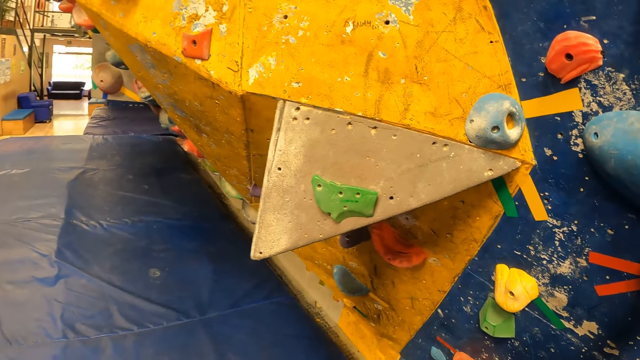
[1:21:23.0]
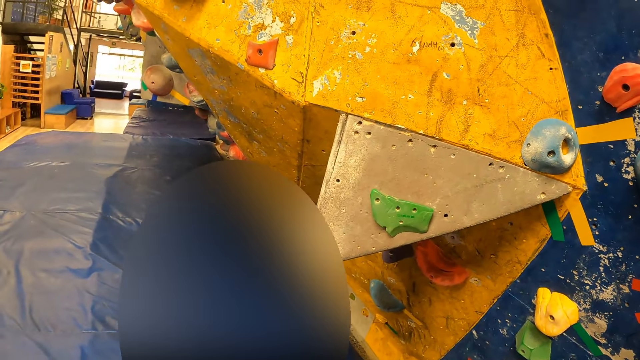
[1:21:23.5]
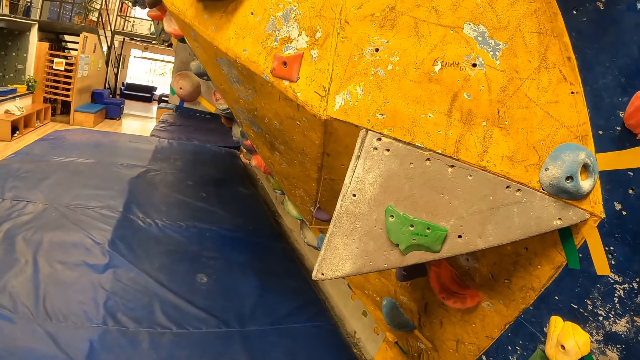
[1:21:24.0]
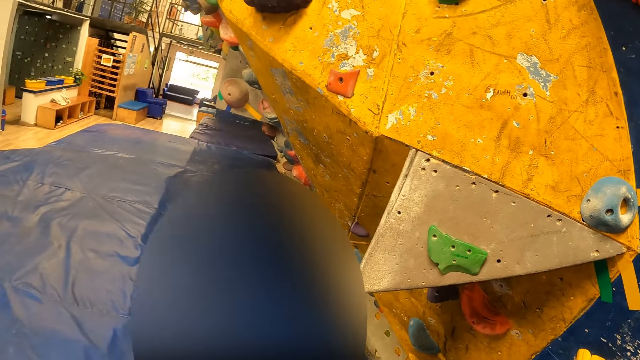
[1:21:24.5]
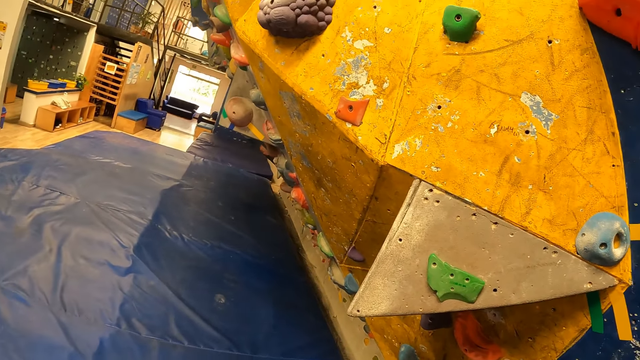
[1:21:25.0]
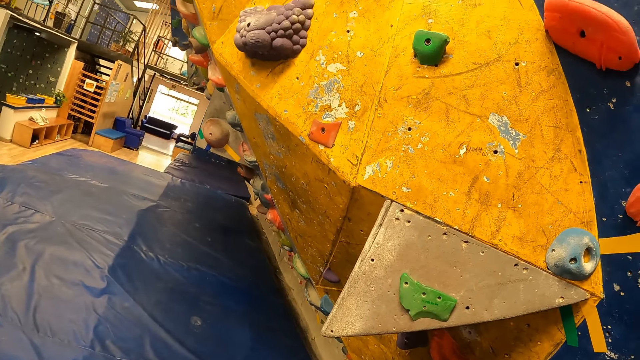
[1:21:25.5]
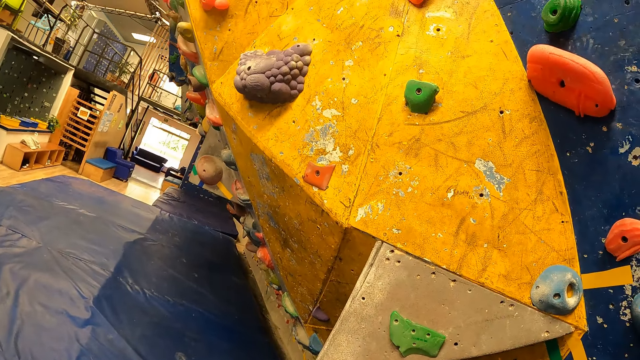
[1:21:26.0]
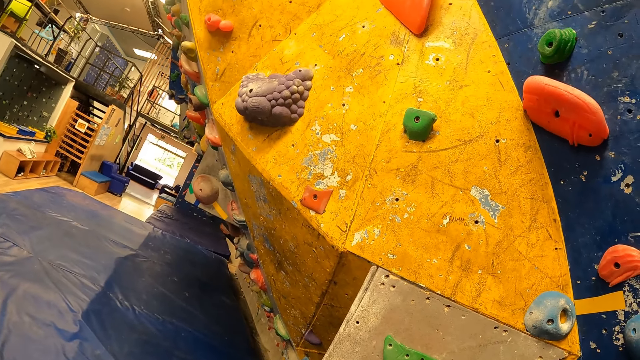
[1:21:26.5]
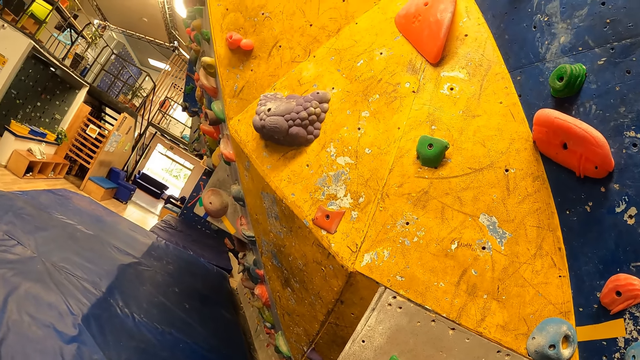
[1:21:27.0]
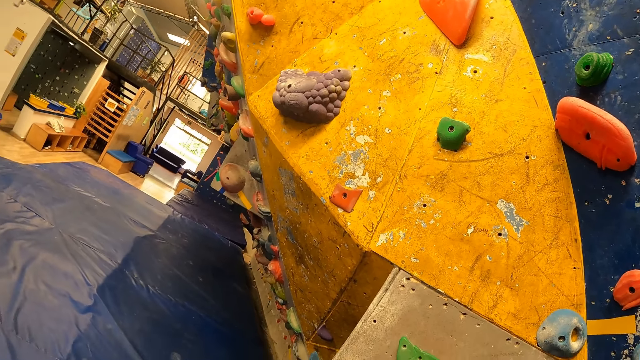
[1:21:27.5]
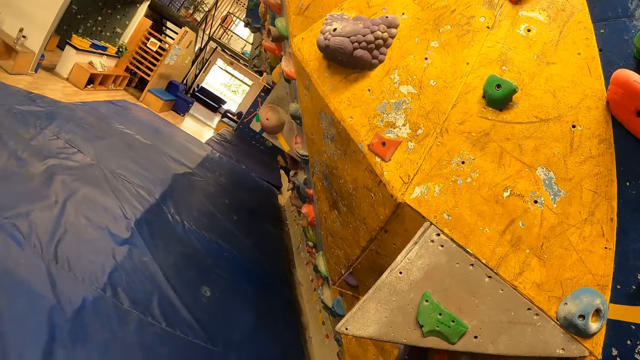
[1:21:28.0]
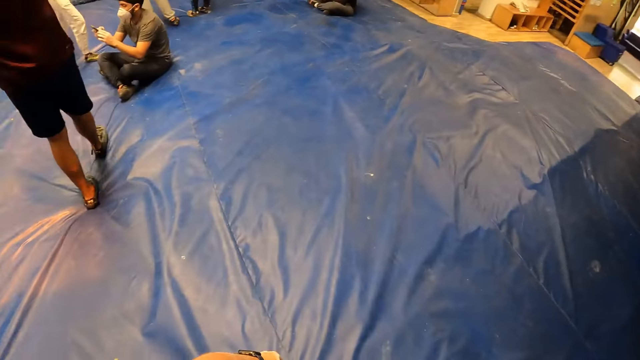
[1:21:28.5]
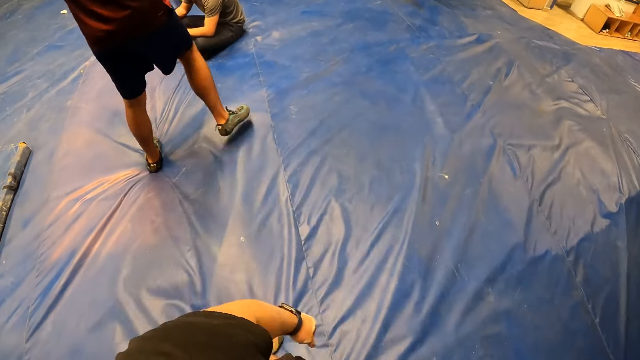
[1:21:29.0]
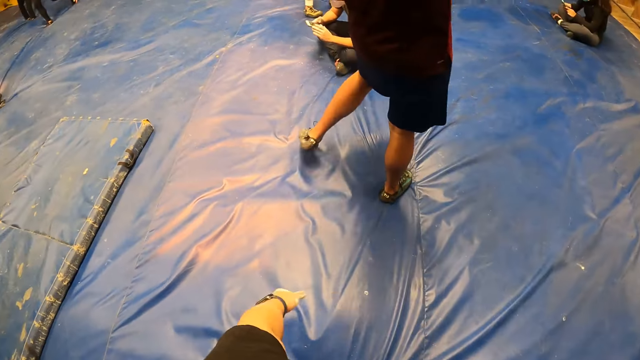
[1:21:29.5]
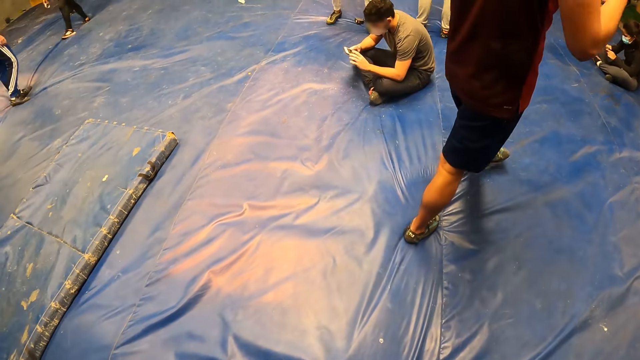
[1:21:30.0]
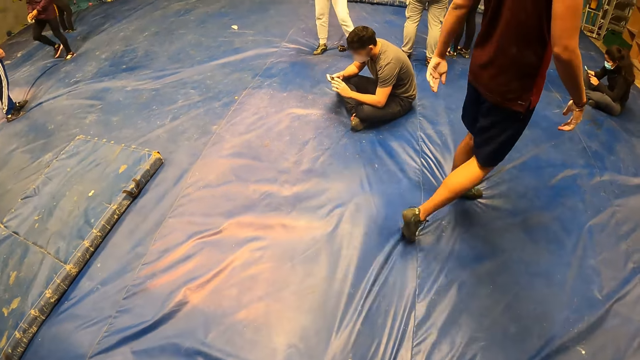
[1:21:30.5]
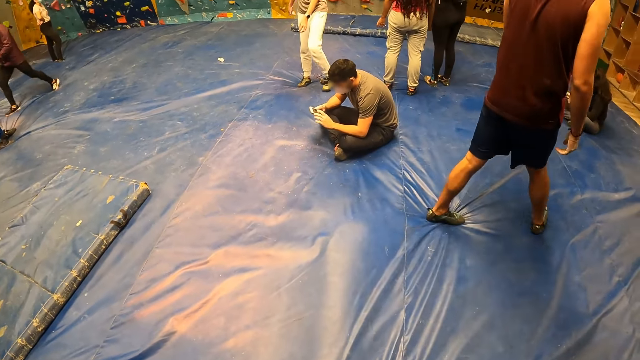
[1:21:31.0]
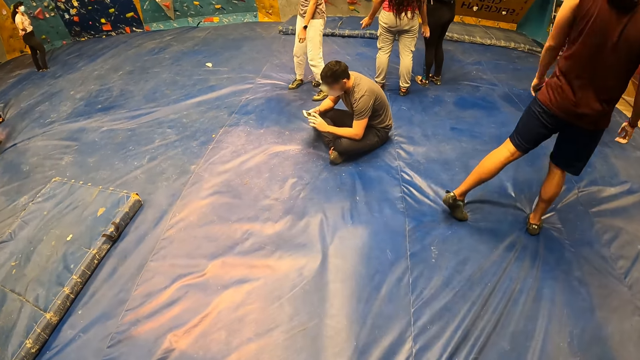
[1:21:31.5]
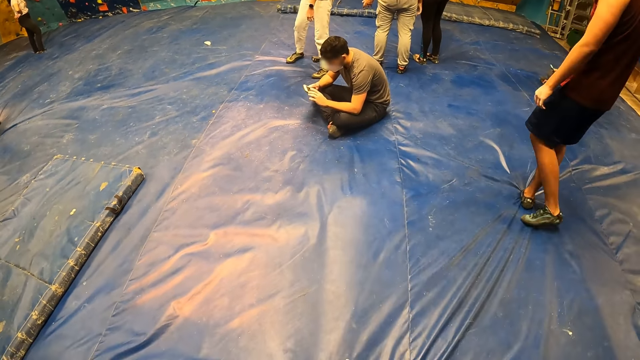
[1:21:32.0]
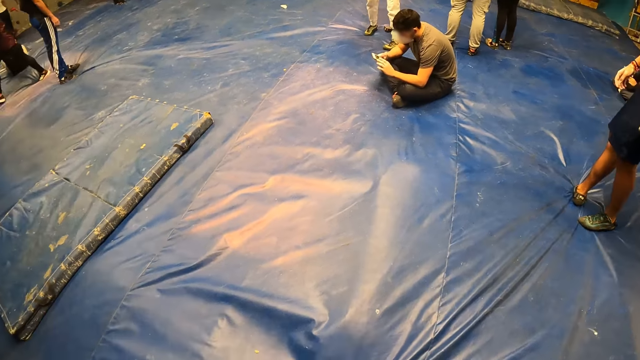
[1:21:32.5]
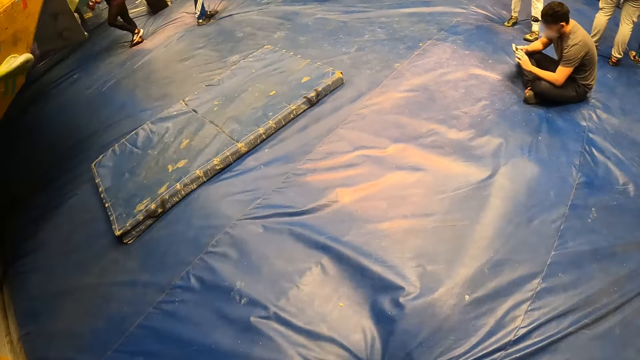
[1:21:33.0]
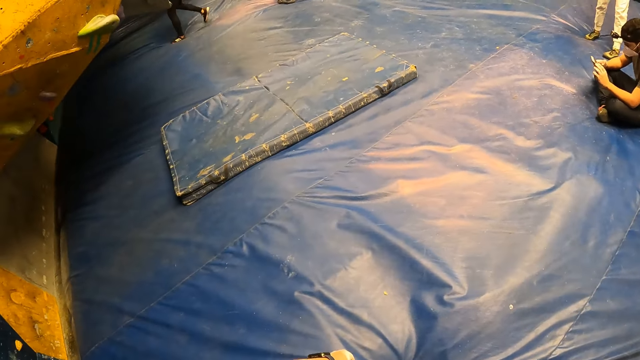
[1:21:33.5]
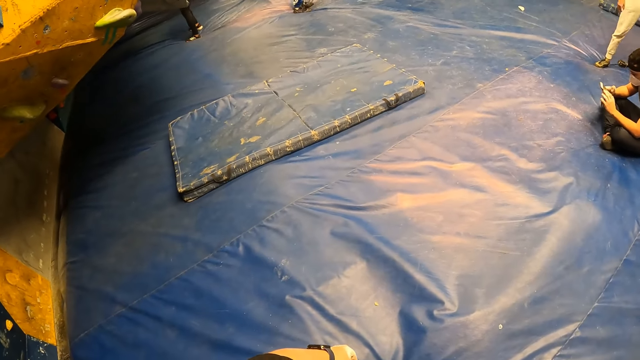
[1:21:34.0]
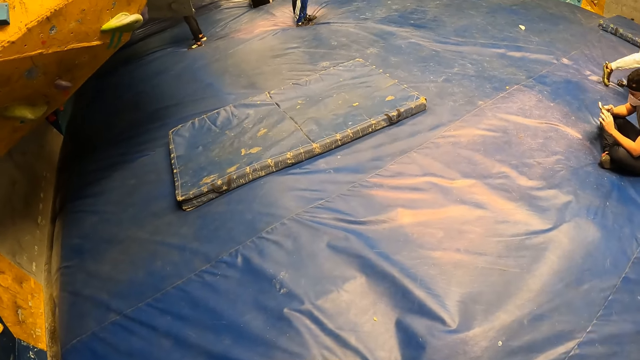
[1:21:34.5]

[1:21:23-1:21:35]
The camera wearer stares at the wall. A man operates a phone with both hands. The camera wearer looks around, moves backwards and looks around.

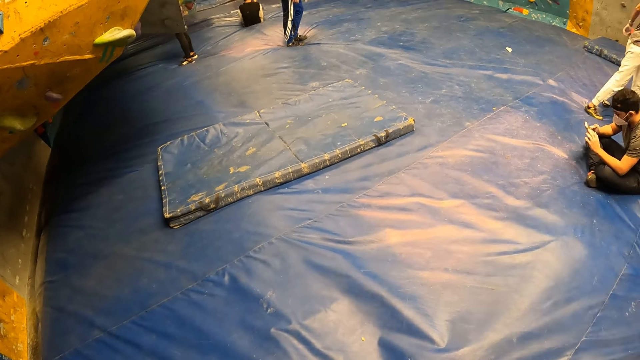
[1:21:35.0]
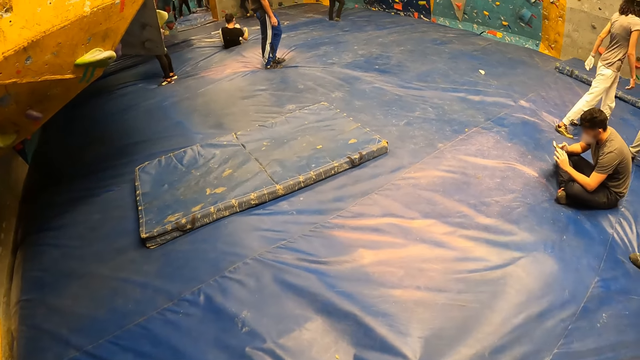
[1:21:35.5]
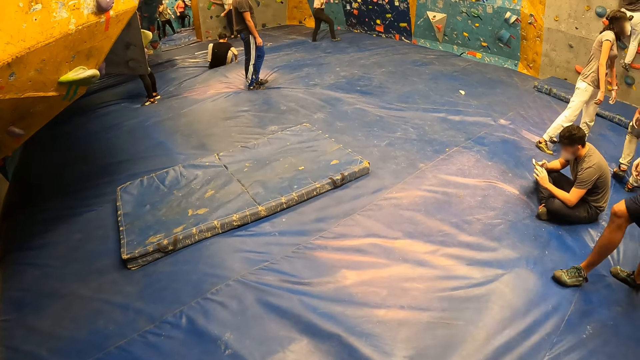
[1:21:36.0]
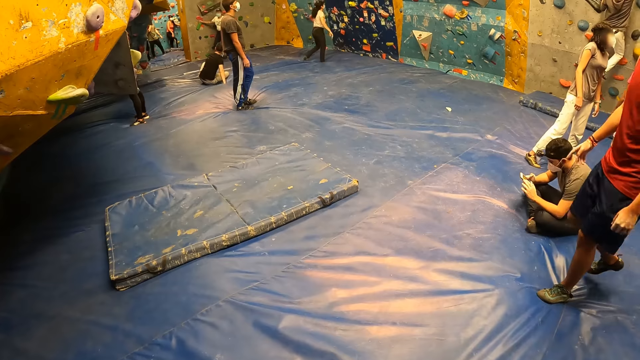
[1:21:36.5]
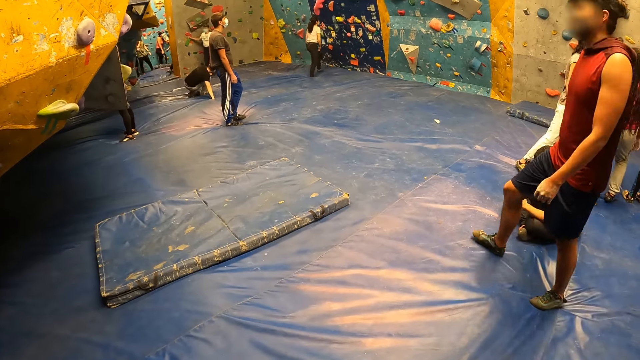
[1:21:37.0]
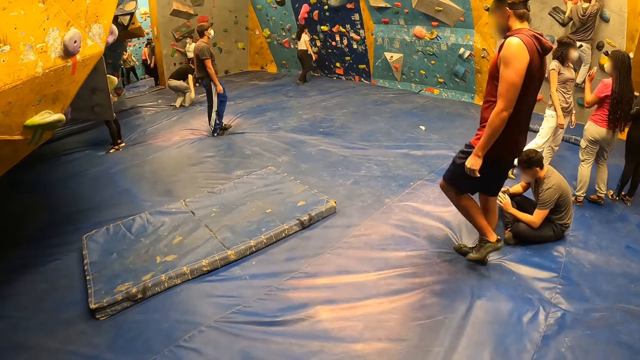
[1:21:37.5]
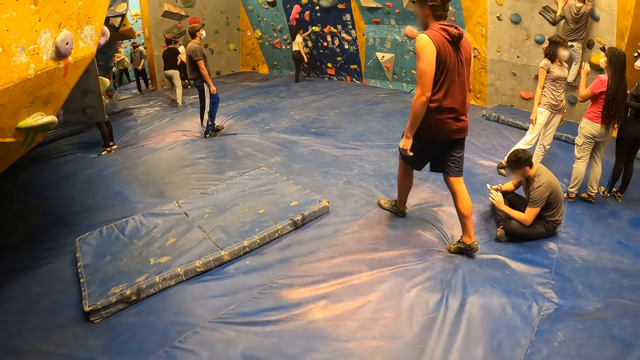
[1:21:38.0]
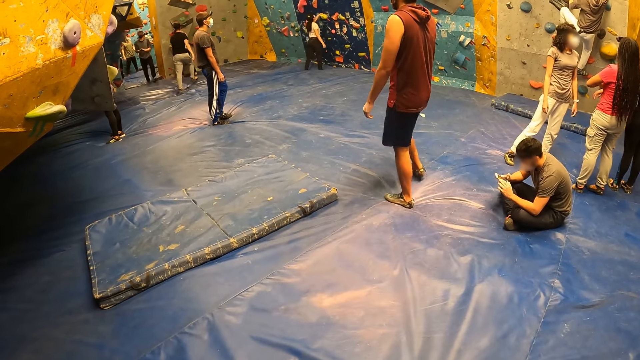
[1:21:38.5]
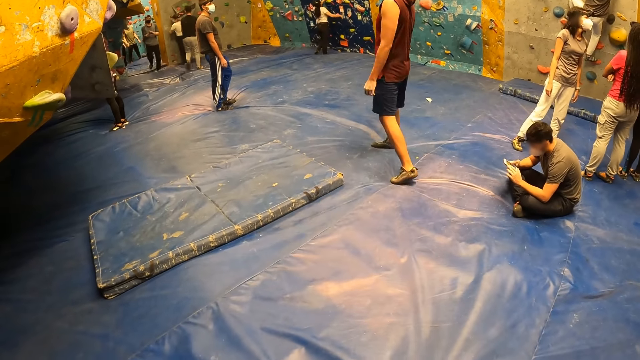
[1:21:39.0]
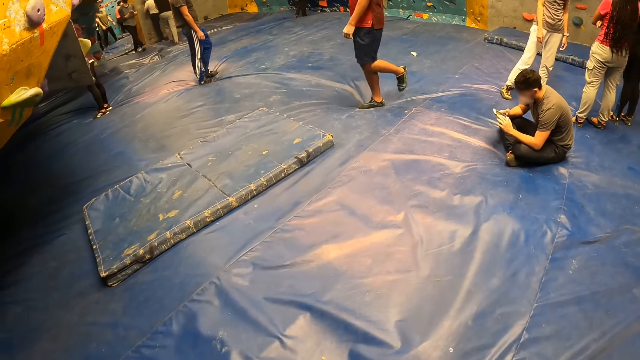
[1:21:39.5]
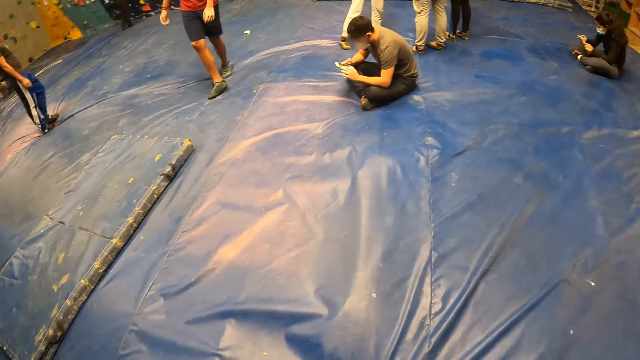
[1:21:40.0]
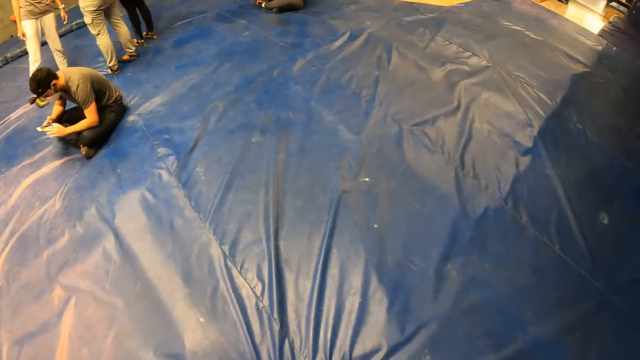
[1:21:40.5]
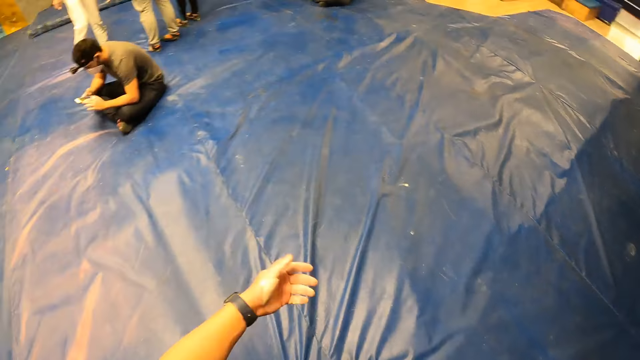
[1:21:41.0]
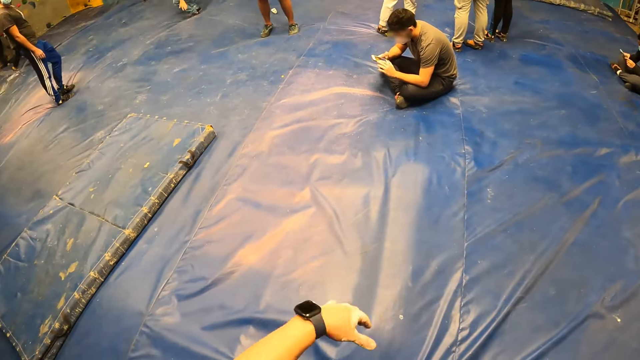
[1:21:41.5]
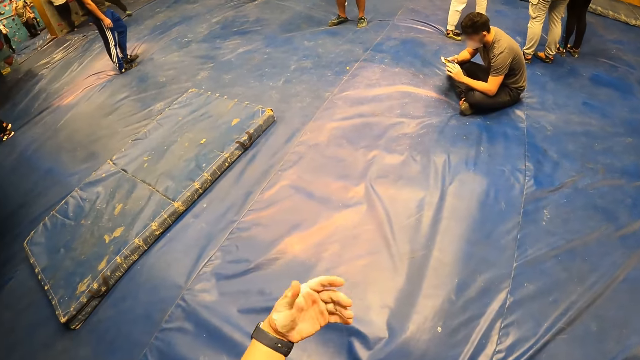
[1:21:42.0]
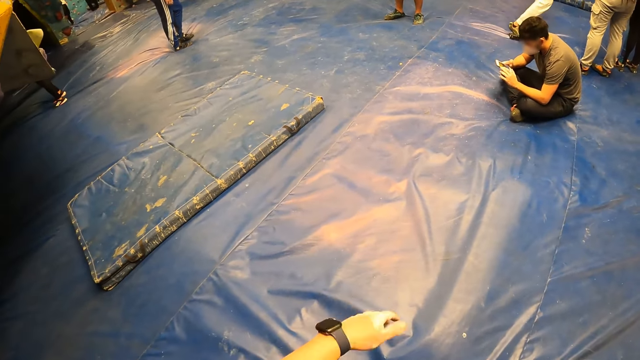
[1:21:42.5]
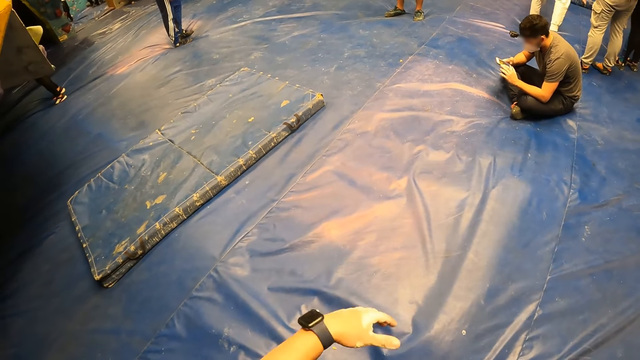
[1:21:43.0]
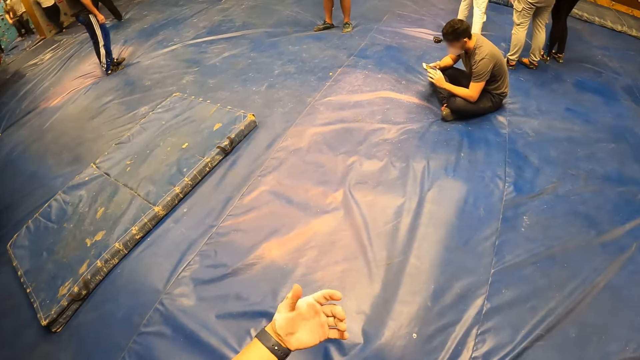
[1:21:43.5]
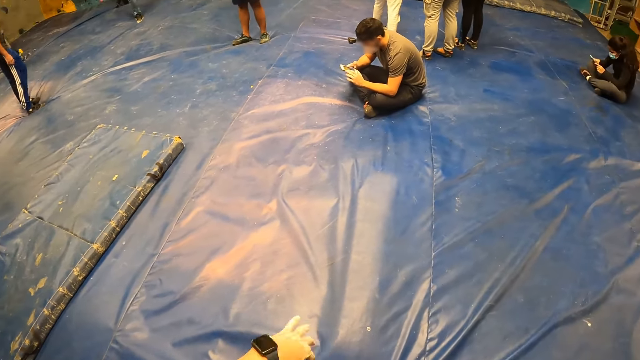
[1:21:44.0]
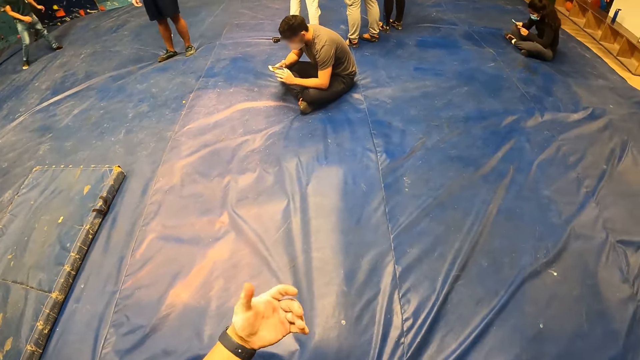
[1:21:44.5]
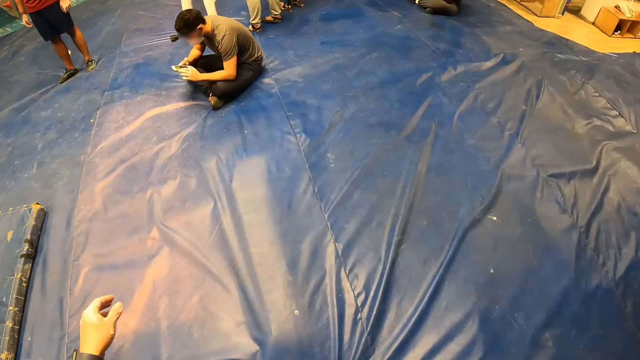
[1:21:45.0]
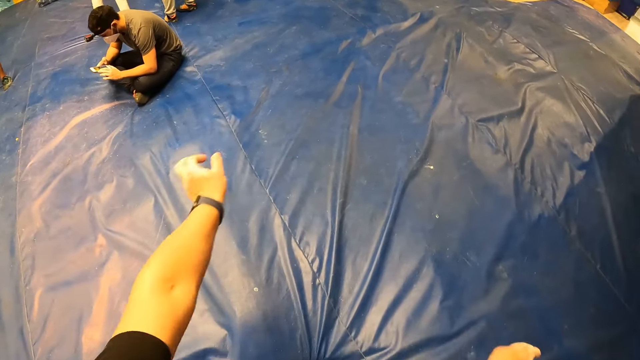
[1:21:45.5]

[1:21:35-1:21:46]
The camera wearer flexes his left hand. He raises his hand, lowers his hand and swings his hand.
